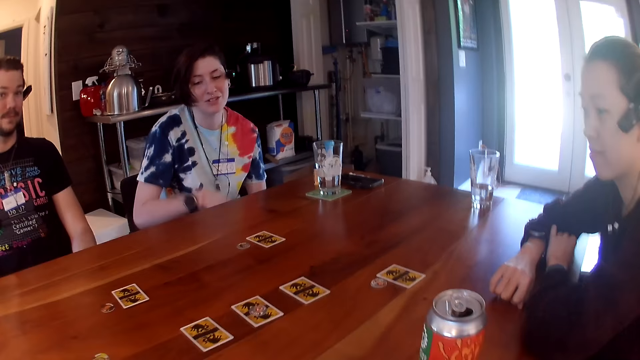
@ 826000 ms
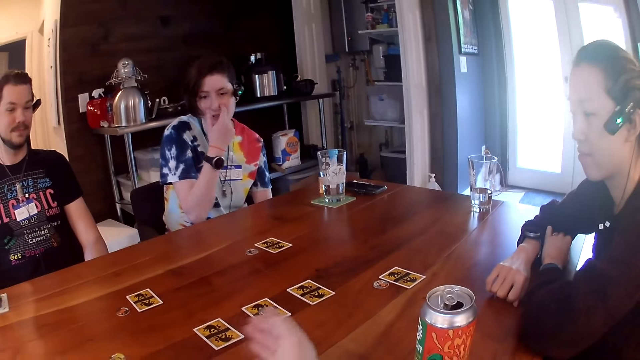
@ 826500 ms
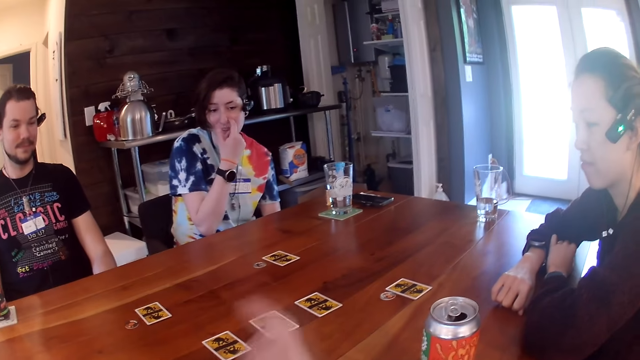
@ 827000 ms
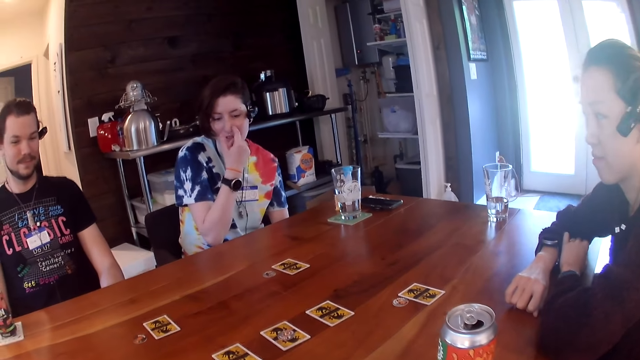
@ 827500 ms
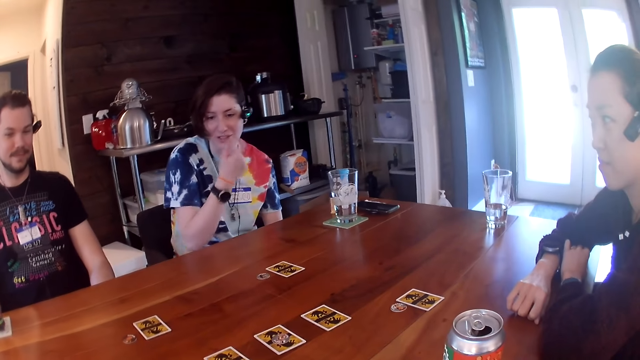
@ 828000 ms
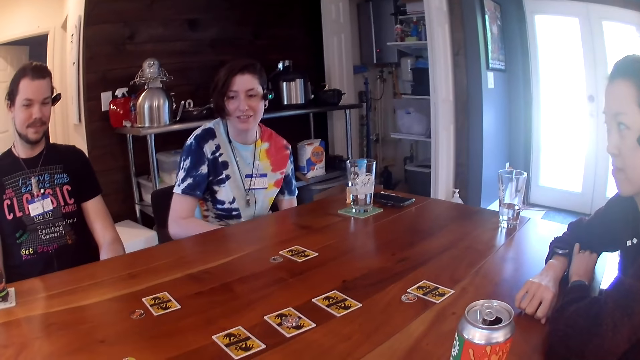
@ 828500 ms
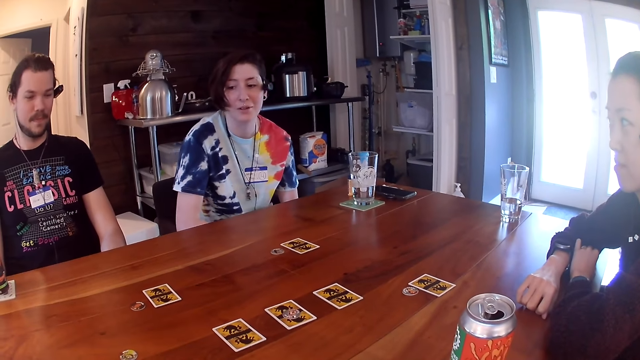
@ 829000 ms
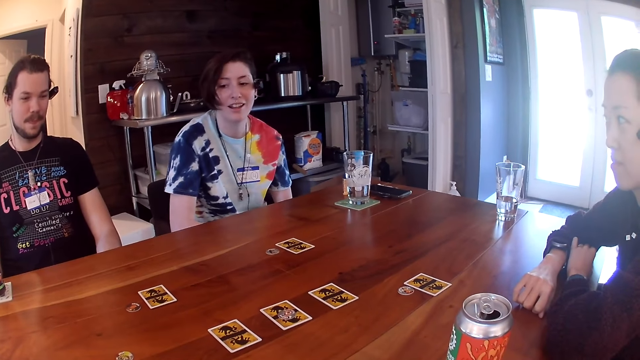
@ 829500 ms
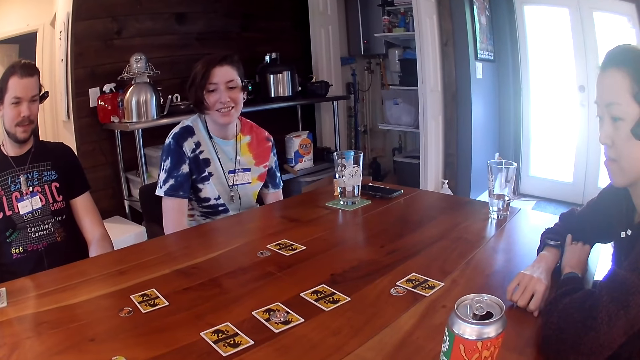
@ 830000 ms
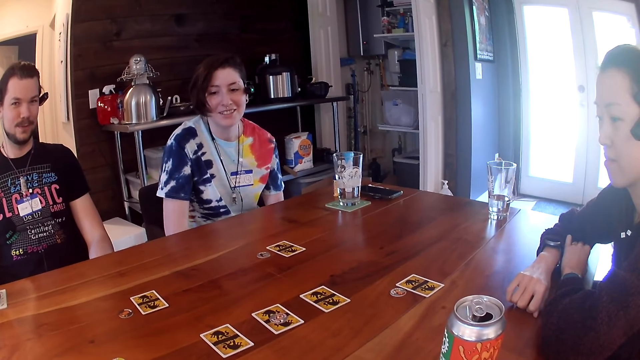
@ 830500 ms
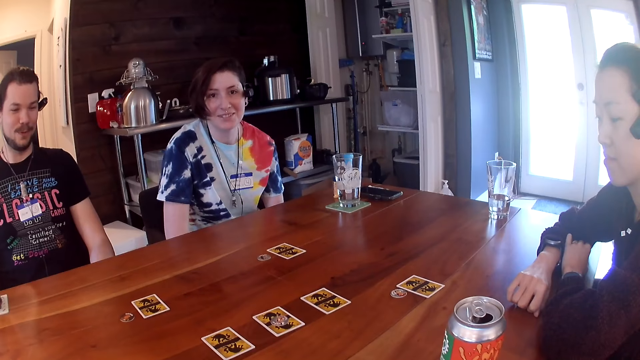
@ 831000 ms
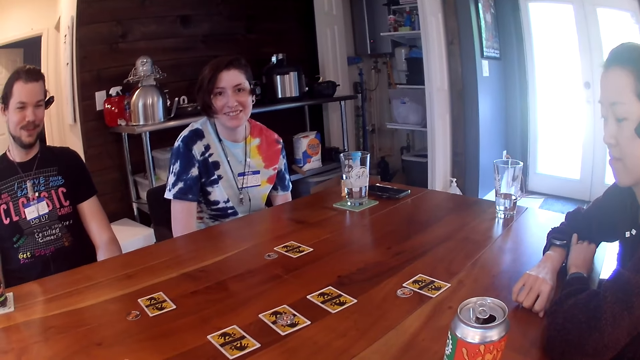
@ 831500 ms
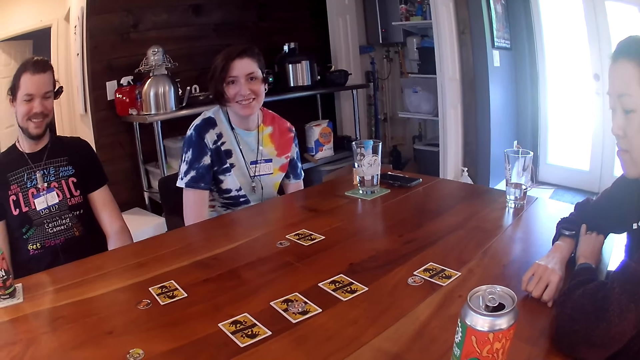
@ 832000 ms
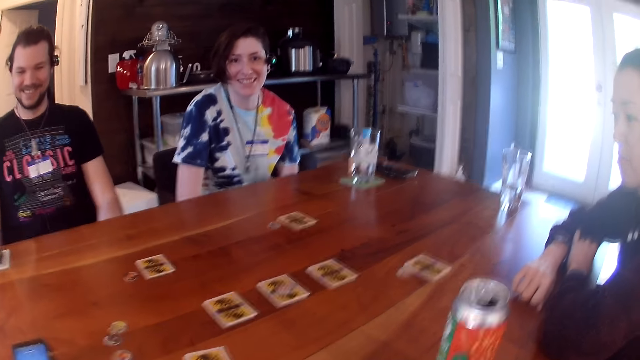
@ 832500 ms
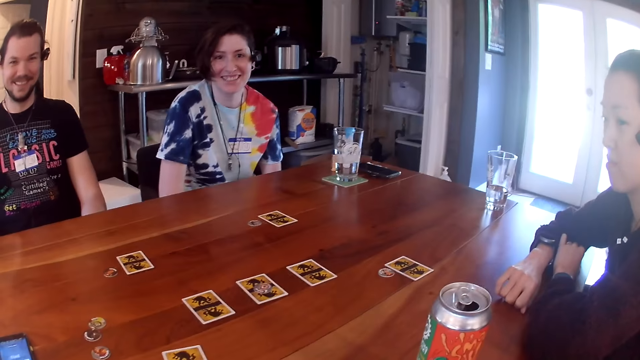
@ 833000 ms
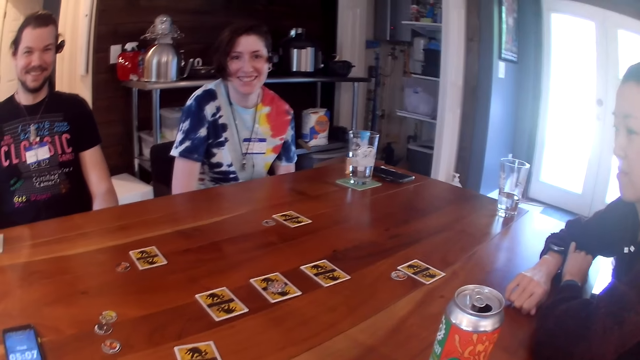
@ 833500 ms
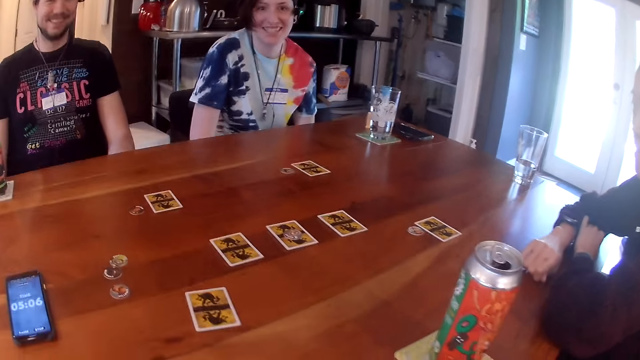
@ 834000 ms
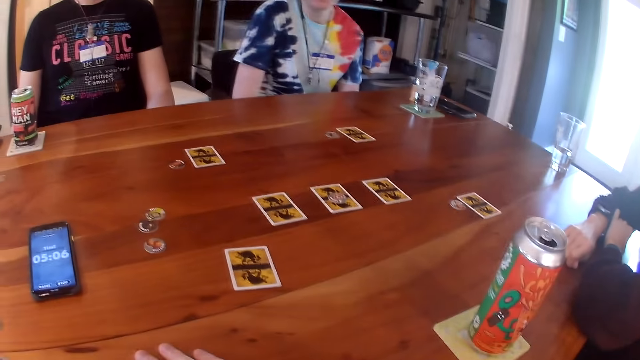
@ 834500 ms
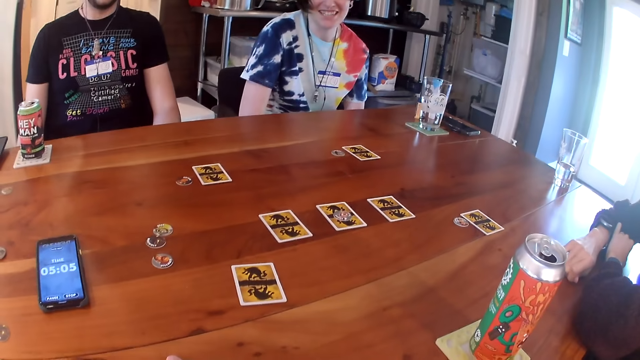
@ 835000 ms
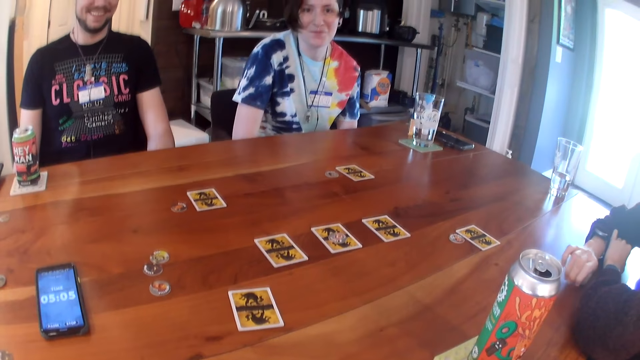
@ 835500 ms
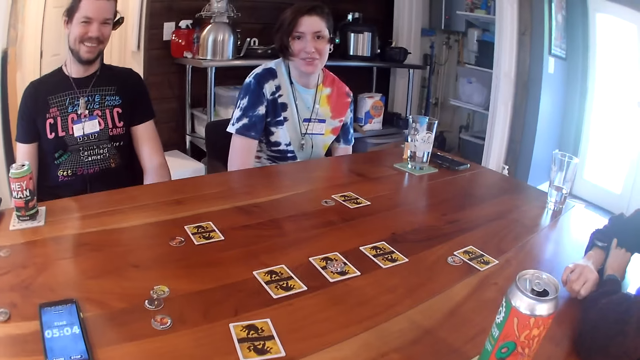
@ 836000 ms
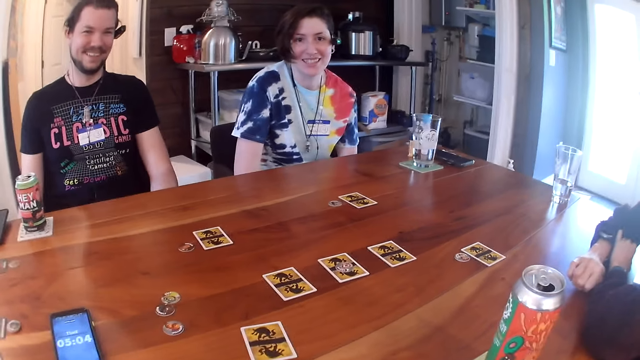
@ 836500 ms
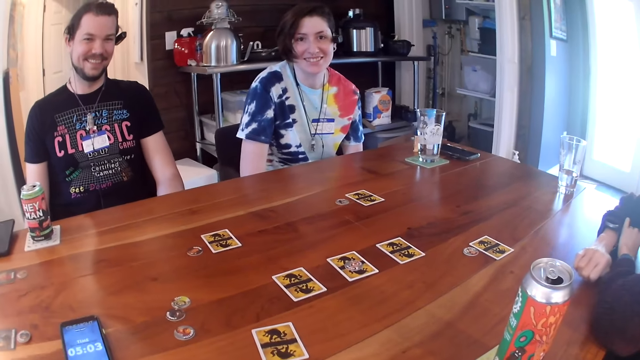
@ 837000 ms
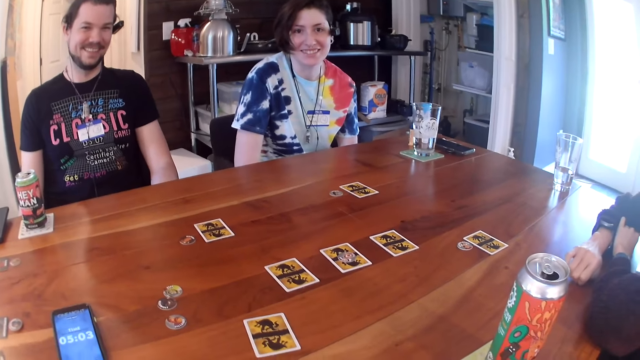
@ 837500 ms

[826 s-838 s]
The woman rubs her nose with her right hand. The camera wearer moves a hand on the table. The woman drops a hand. The camera wearer does something. He places his right hand on the table.

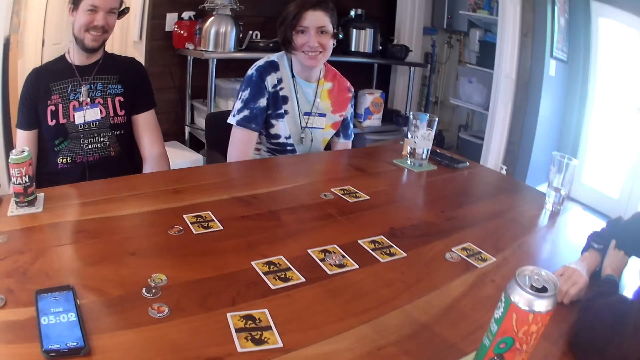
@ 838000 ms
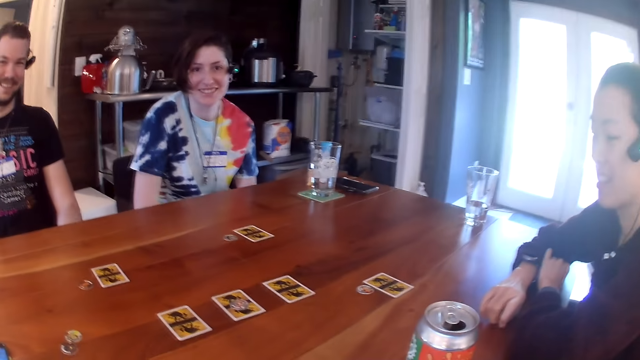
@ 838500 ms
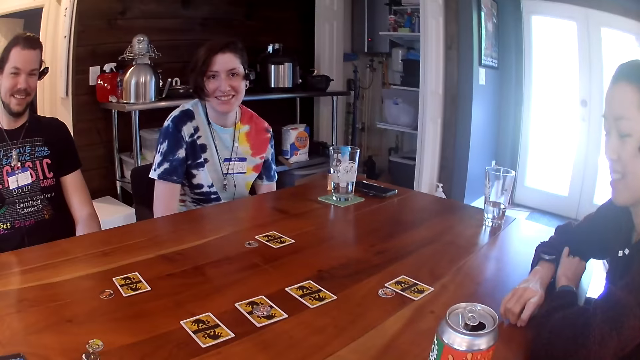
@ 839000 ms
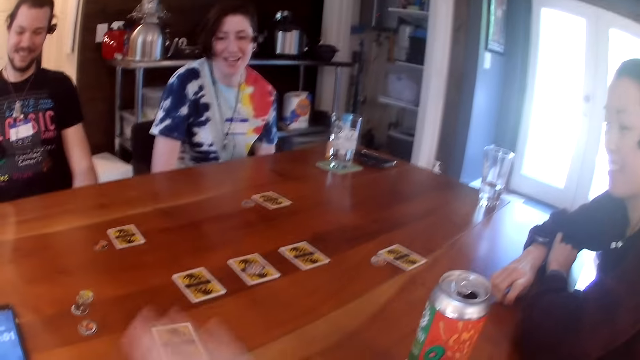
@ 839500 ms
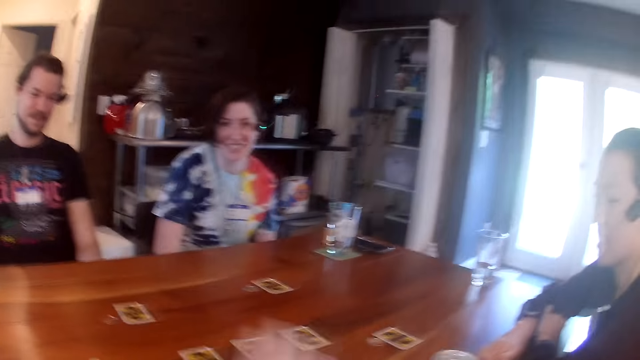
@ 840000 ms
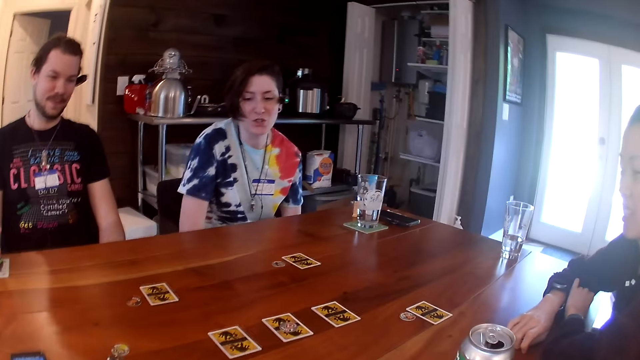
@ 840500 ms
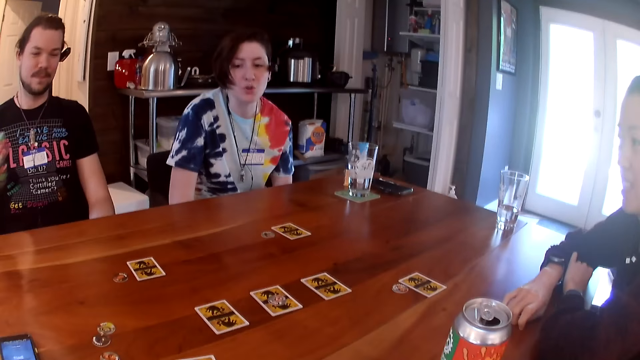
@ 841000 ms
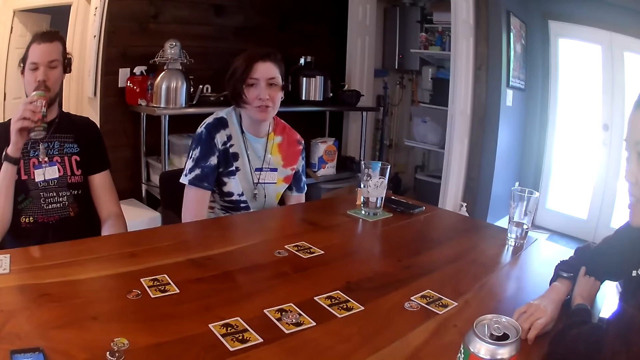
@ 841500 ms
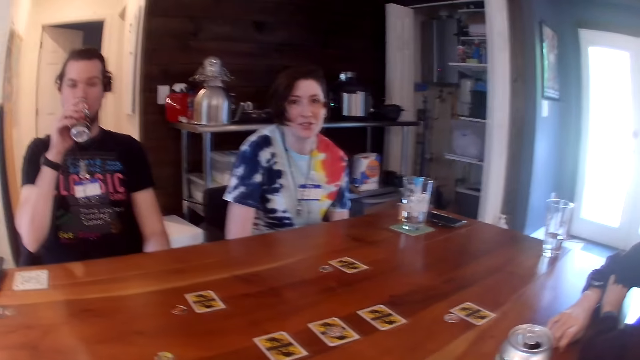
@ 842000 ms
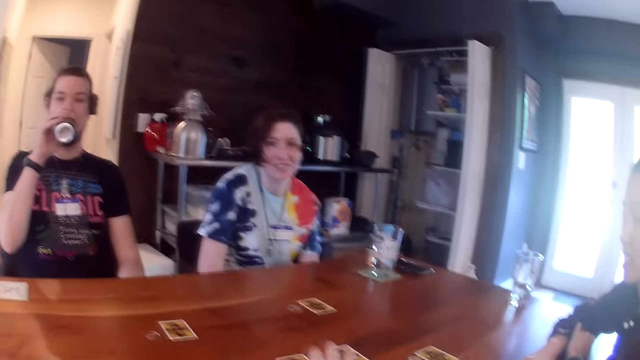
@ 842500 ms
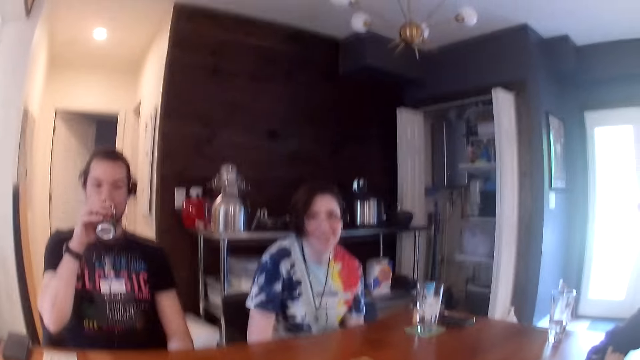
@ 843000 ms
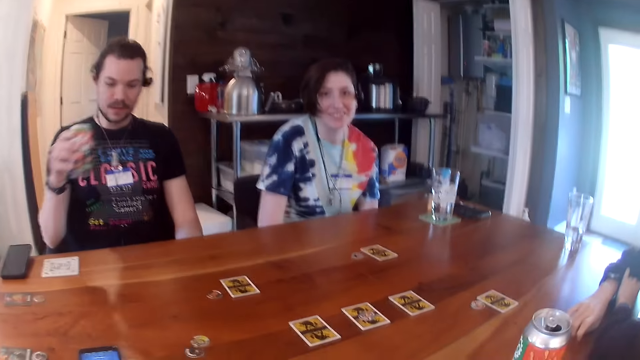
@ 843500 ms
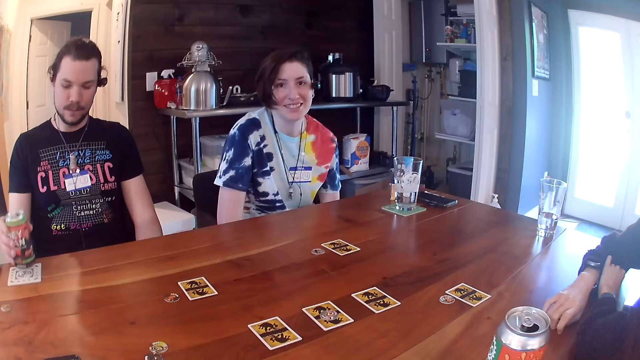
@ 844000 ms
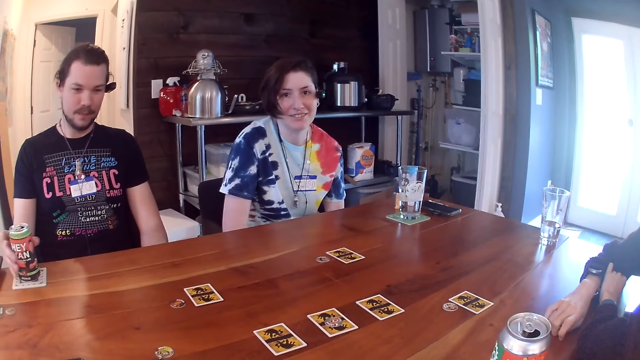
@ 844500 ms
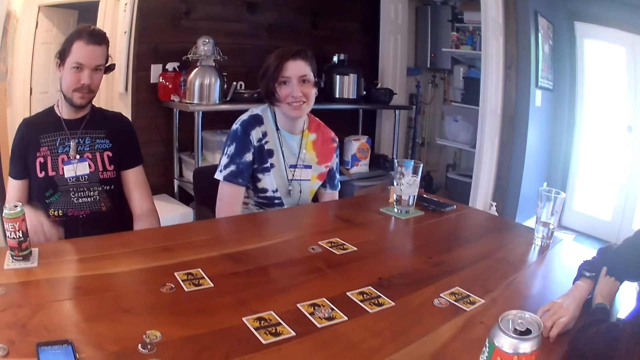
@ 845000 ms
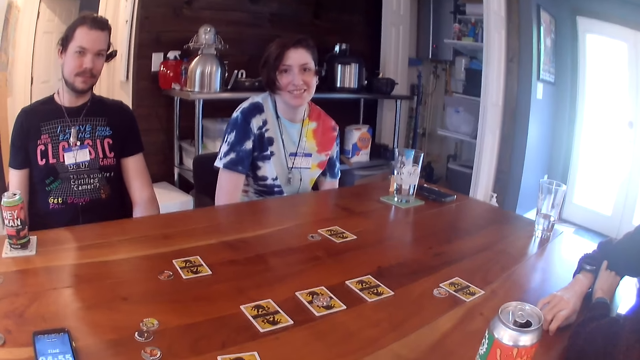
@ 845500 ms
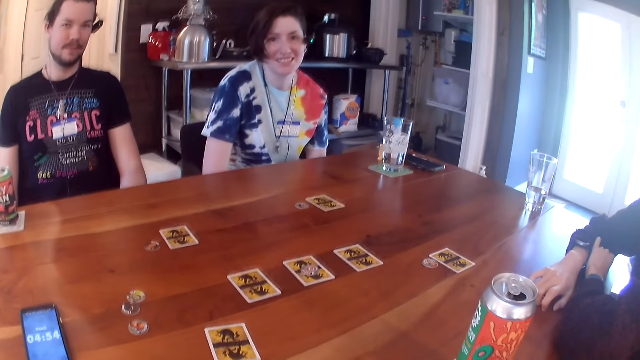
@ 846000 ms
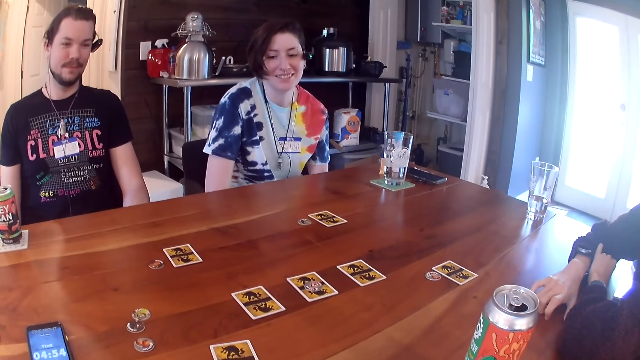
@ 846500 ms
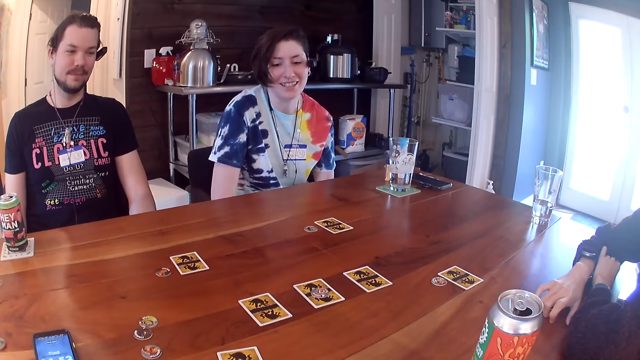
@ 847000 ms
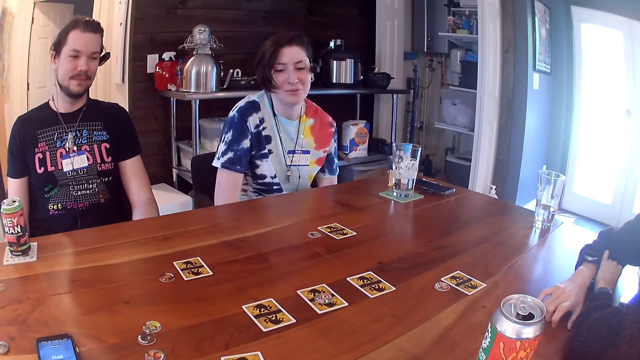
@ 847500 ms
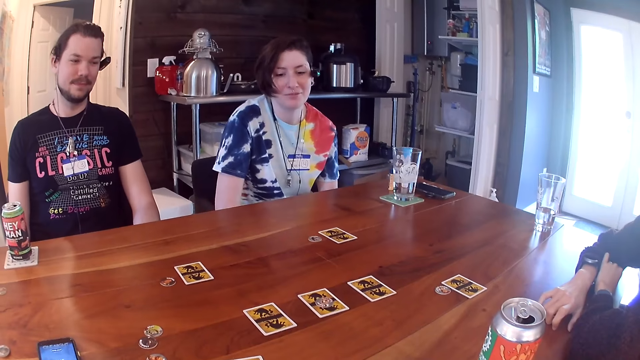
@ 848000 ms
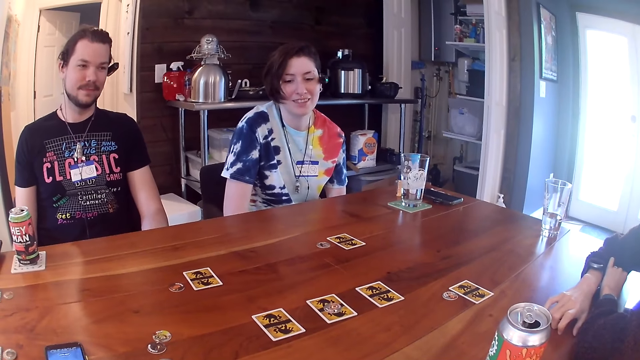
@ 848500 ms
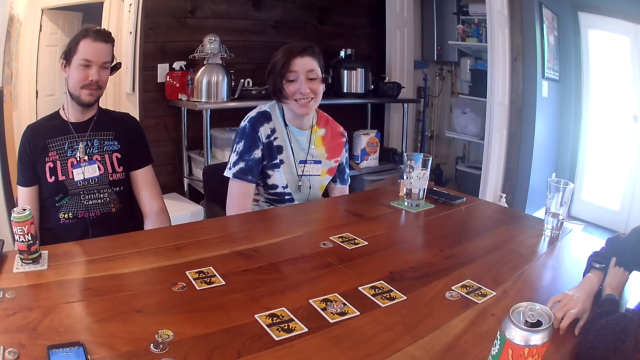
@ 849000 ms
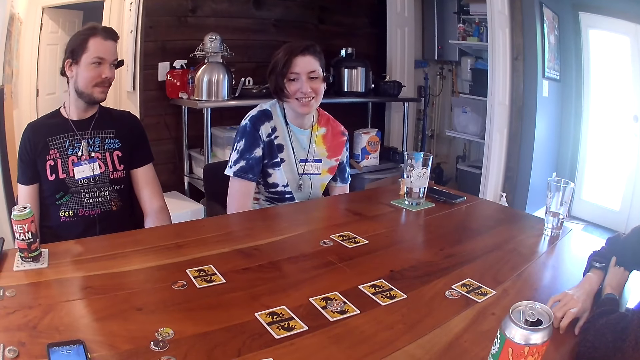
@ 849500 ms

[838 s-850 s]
The camera wearer moves a hand. A man takes a can of beer from the table with his right hand. The man drinks from the can of beer in his right hand. The camera wearer moves a hand. The man drops the can of beer in his right hand on the table. The man moves a hand. The camera wearer does something.
